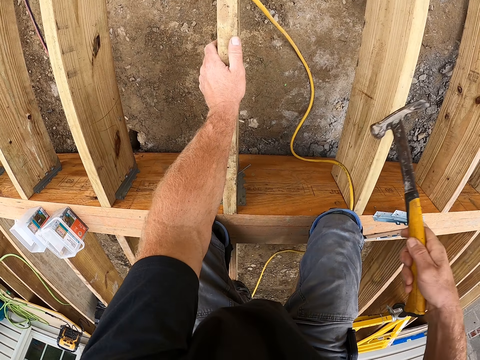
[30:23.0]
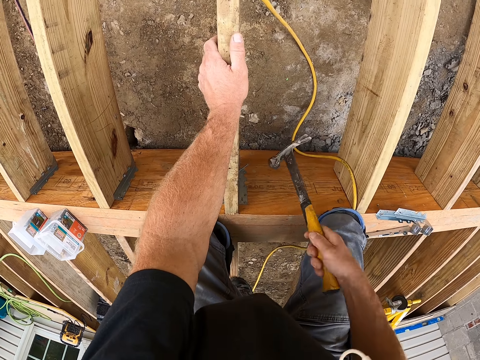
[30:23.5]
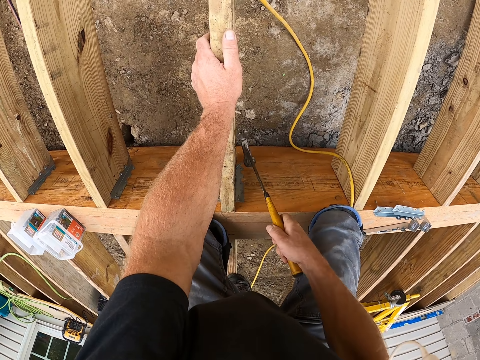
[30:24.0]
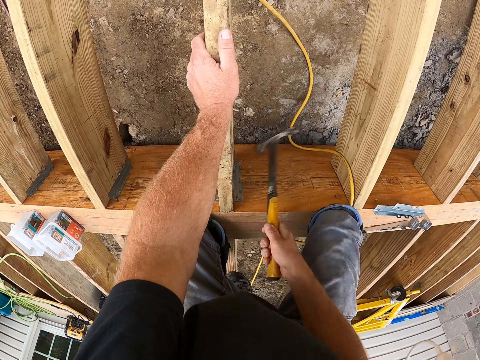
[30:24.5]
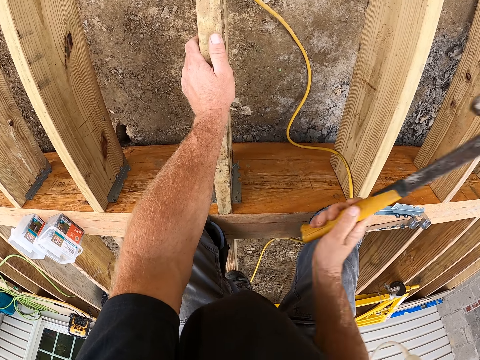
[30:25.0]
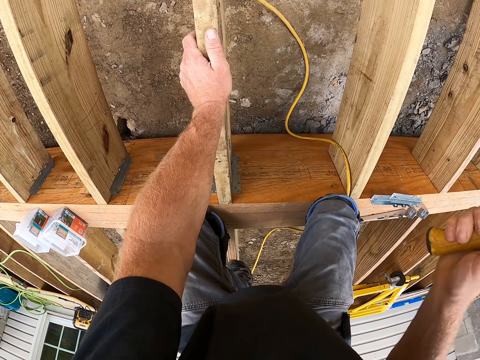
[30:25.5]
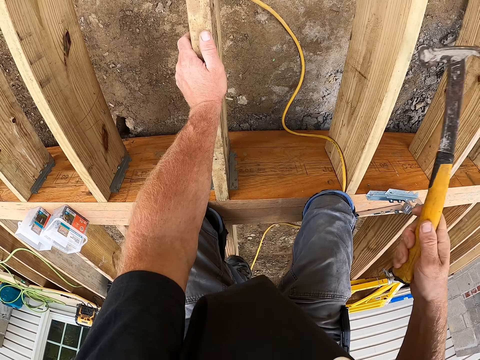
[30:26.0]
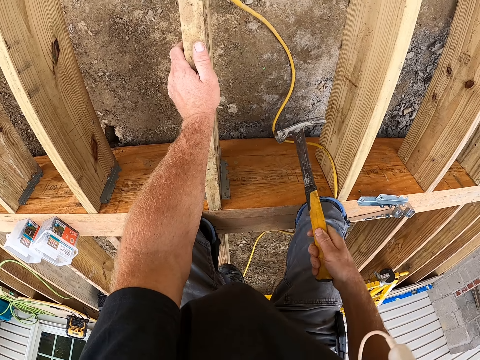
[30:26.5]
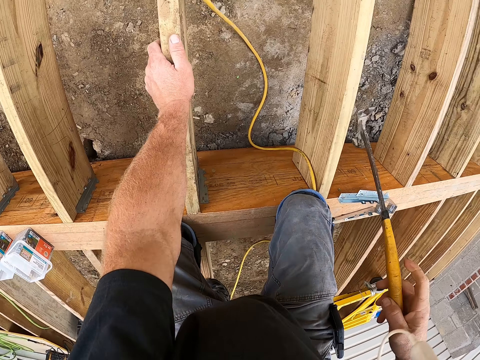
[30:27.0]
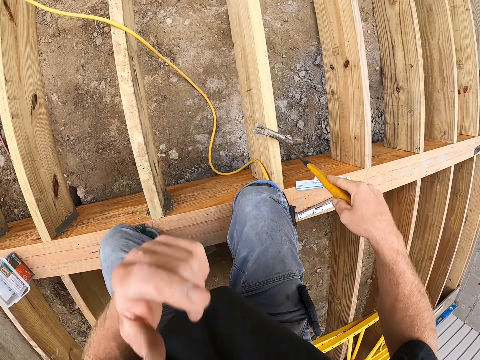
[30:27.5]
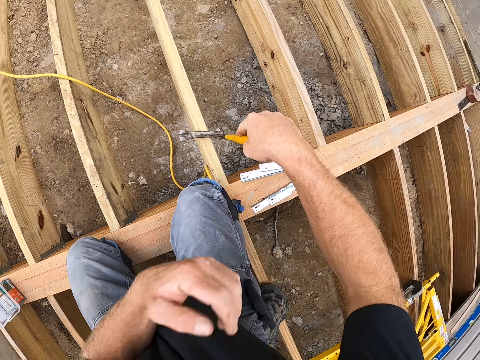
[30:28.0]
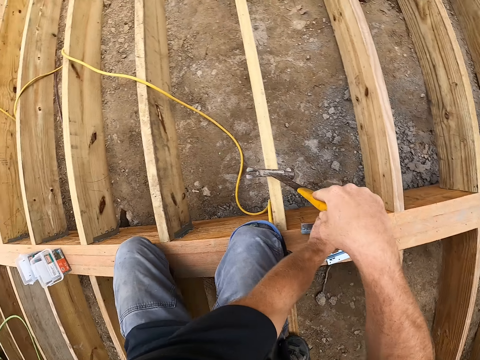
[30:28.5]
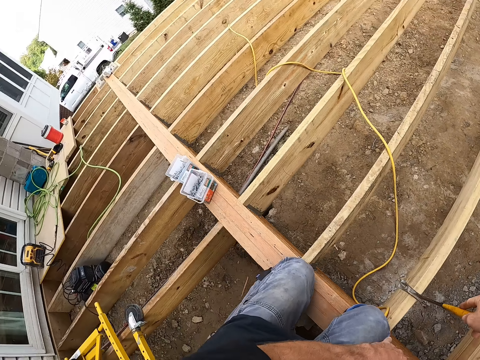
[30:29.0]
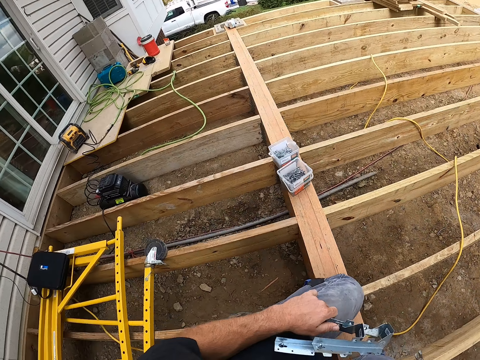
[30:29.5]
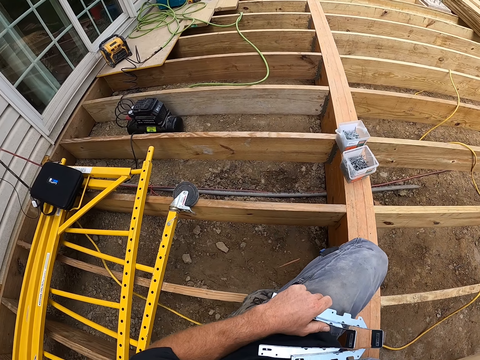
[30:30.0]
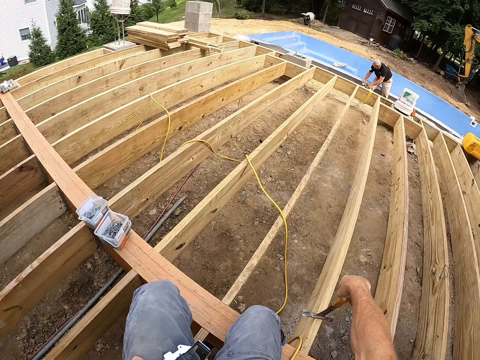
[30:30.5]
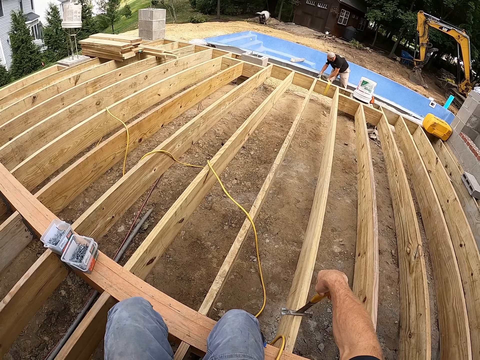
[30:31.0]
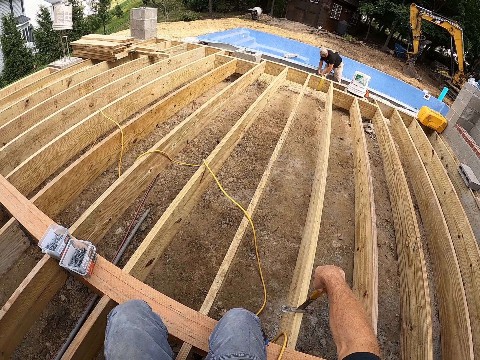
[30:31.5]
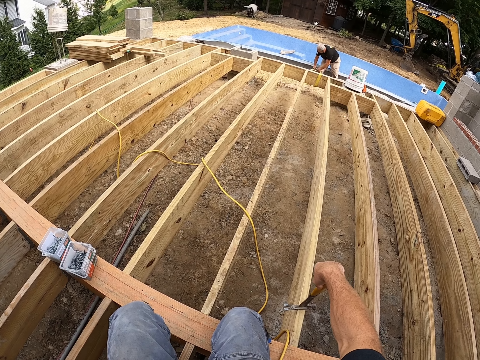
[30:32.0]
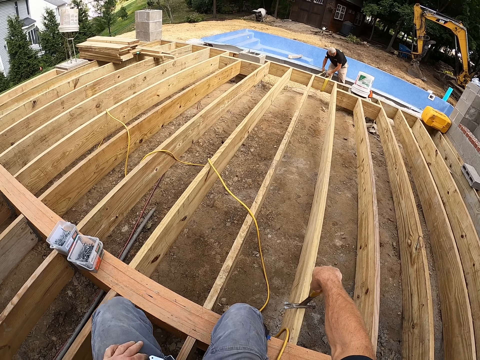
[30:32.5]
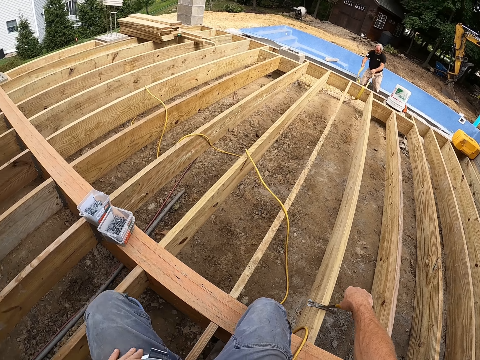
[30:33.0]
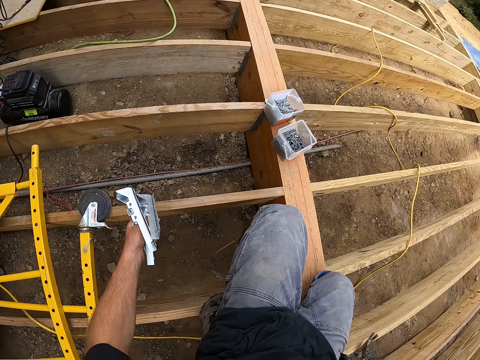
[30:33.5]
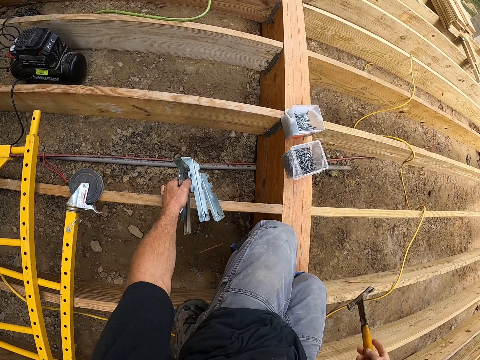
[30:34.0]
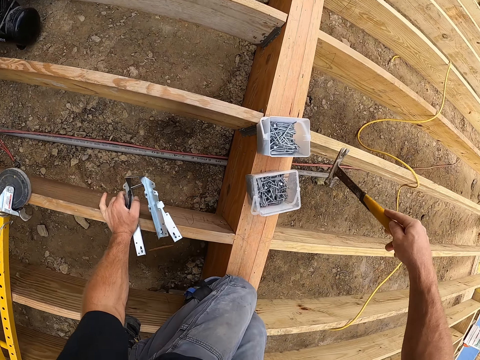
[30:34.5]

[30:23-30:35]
The camera wearer picks up something. They look around the construction.

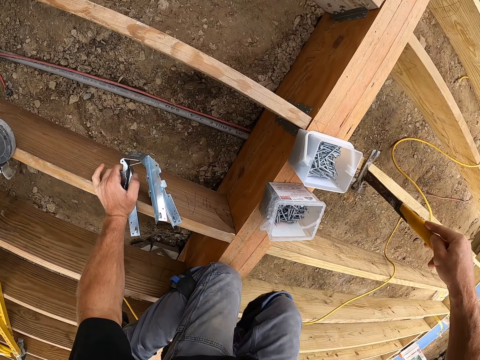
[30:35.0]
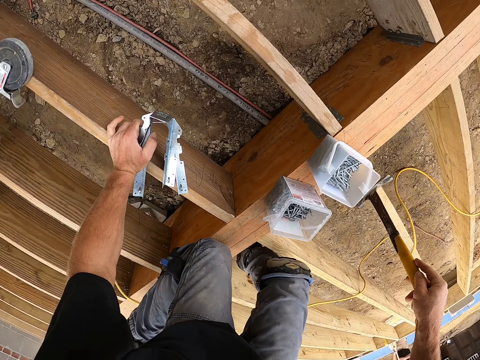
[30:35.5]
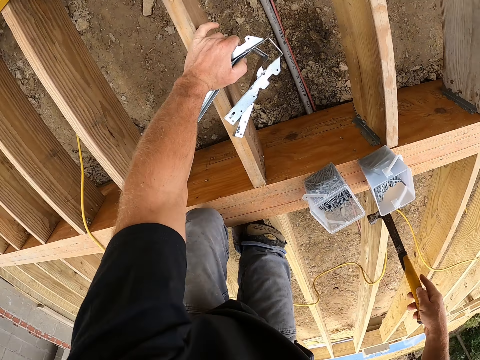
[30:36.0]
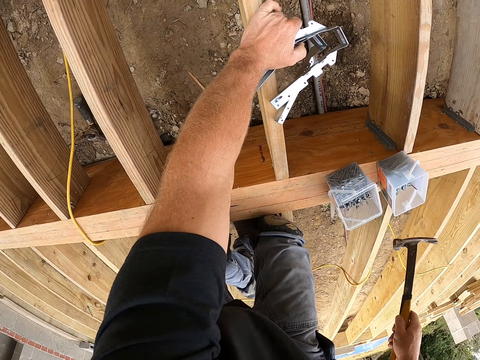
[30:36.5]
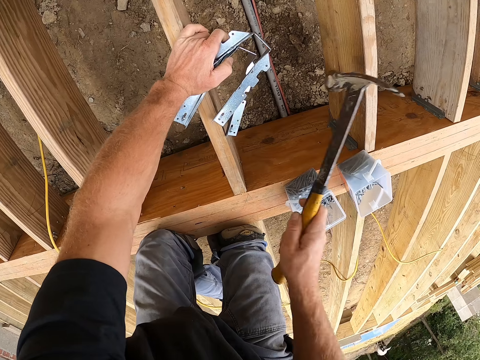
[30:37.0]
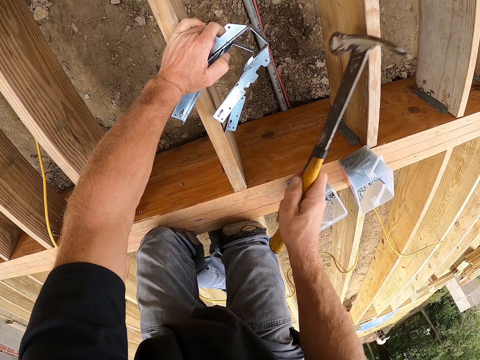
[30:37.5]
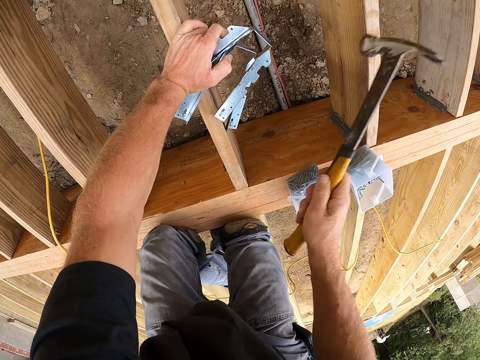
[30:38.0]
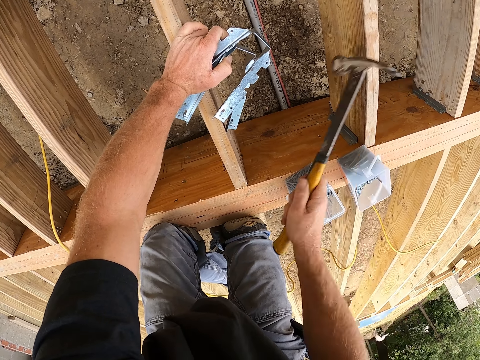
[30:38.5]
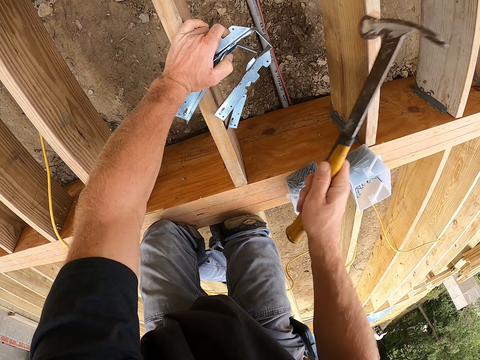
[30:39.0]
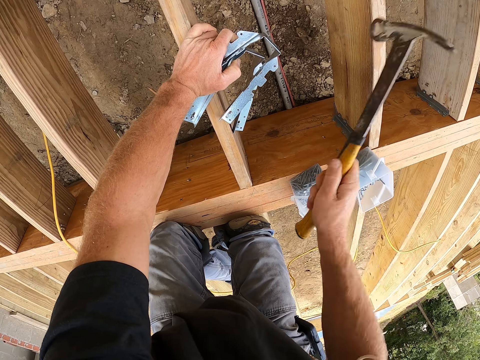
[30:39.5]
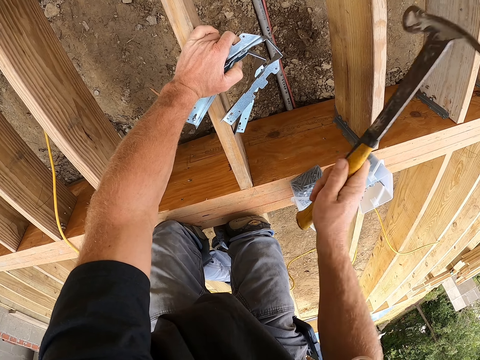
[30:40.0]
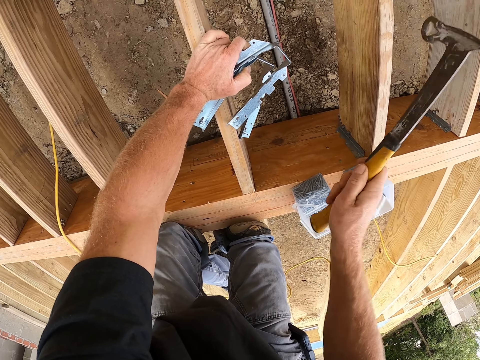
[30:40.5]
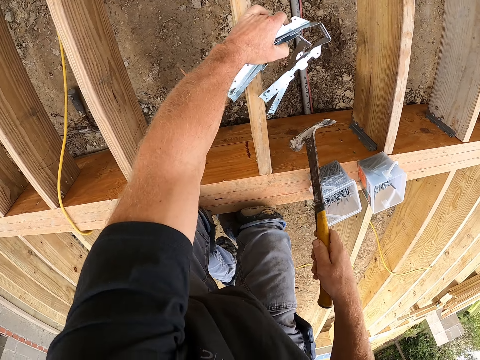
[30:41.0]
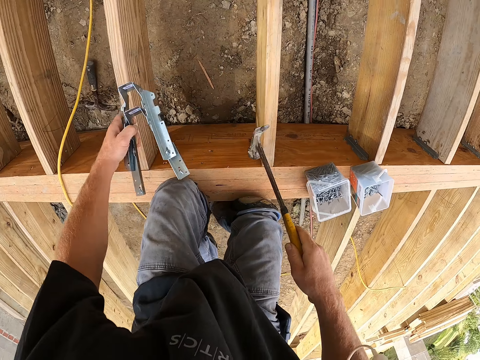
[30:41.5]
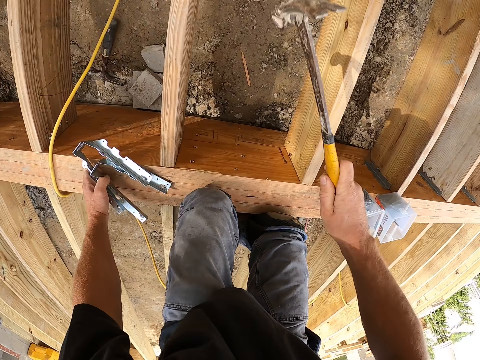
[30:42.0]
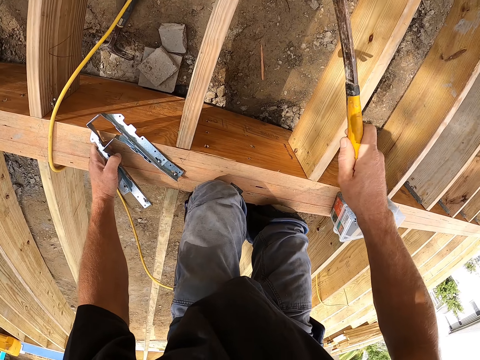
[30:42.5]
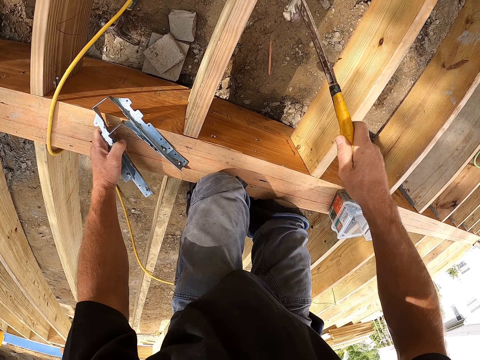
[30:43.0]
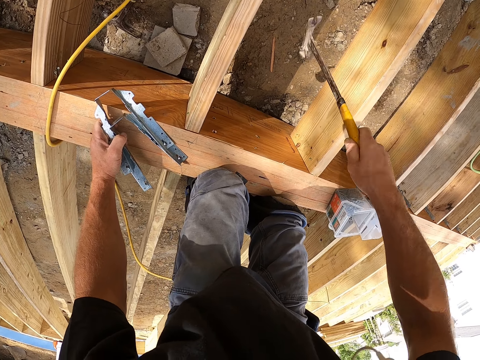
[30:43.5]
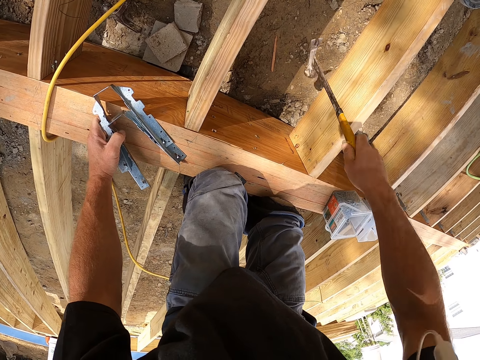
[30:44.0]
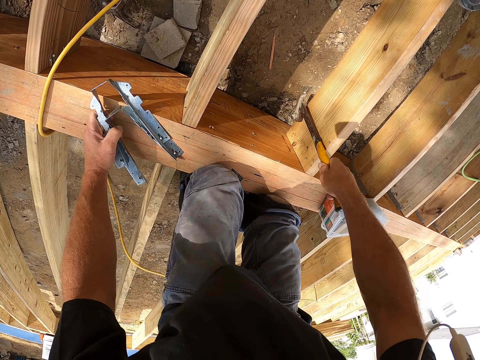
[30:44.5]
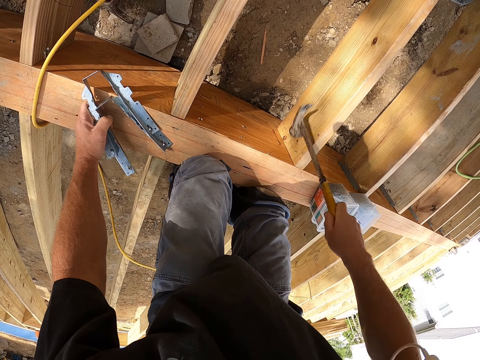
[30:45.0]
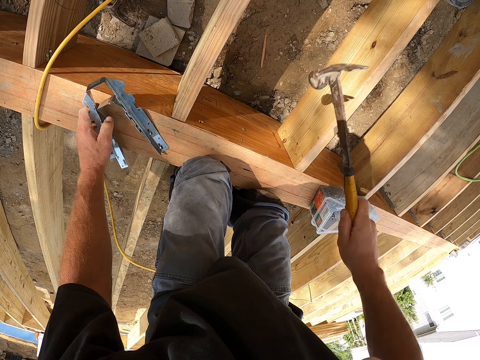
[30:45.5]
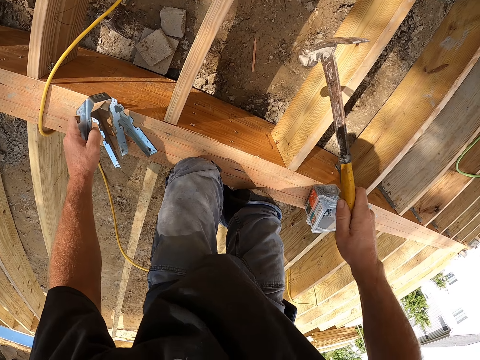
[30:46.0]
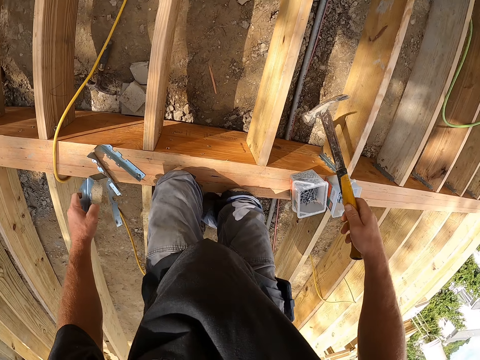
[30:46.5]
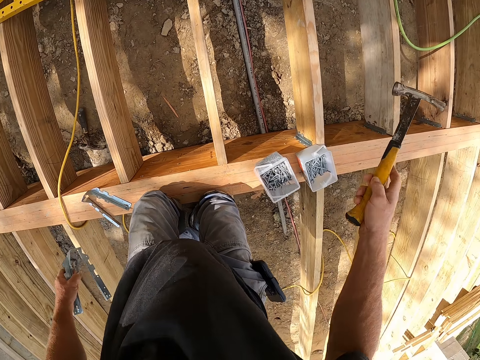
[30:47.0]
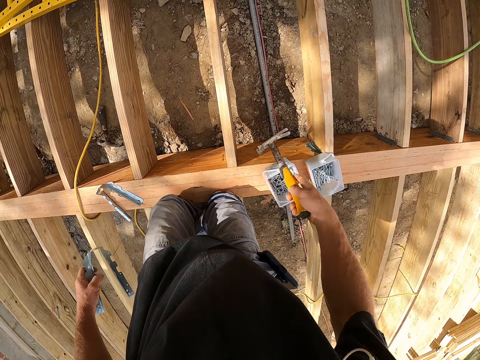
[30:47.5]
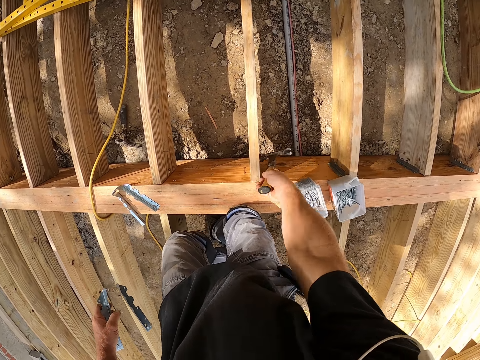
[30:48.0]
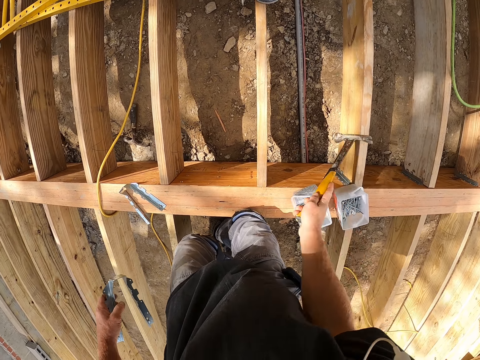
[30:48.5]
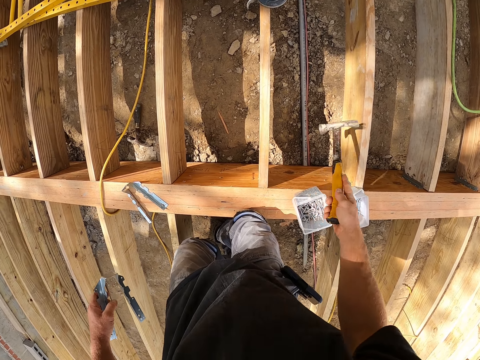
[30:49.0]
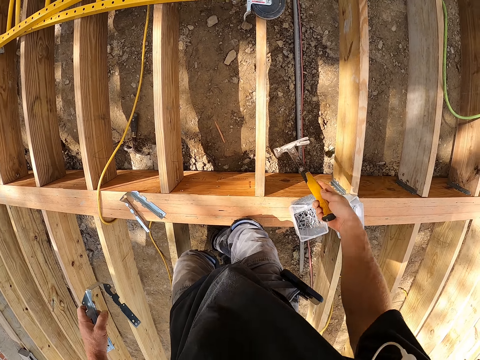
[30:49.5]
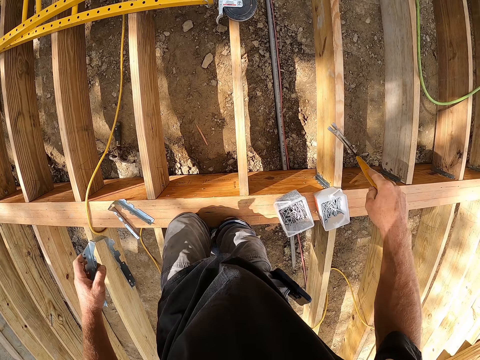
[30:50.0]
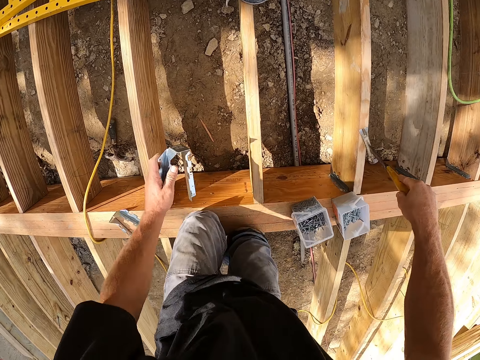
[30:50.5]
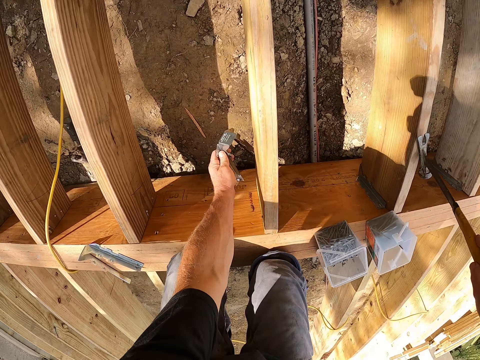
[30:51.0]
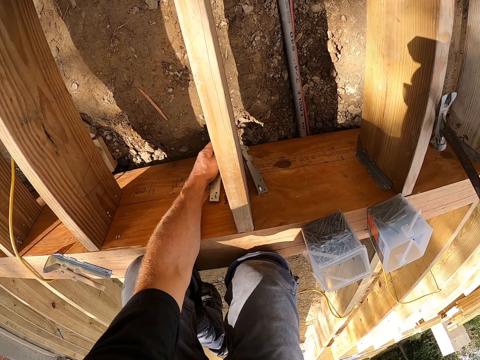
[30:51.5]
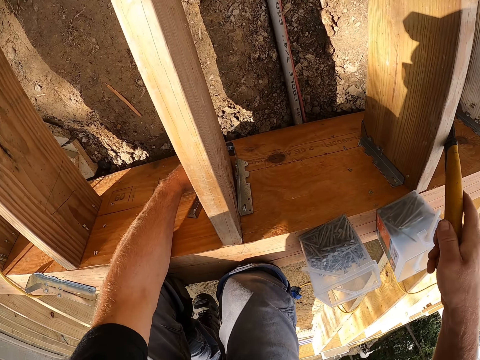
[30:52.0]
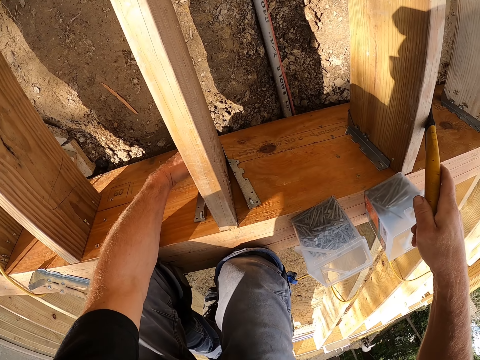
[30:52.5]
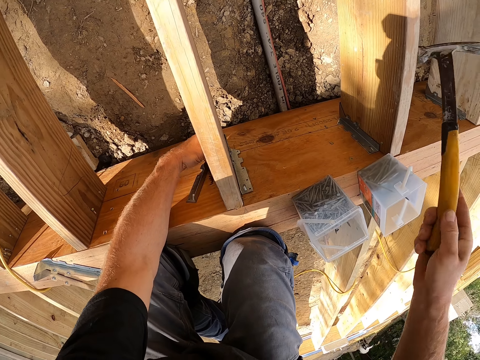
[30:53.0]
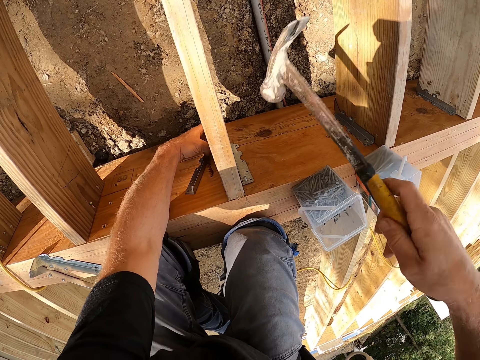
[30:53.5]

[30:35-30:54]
The camera wearer hits the timber by hammer. They attach something on the timber. They put something.
